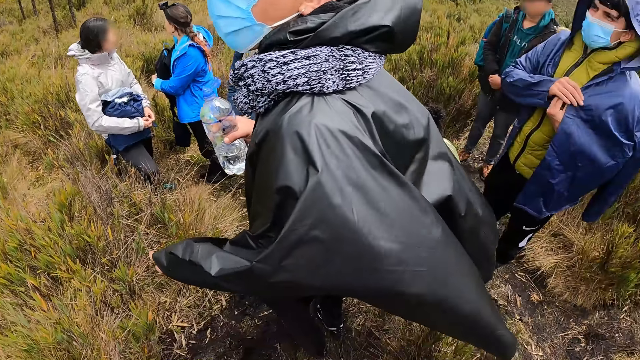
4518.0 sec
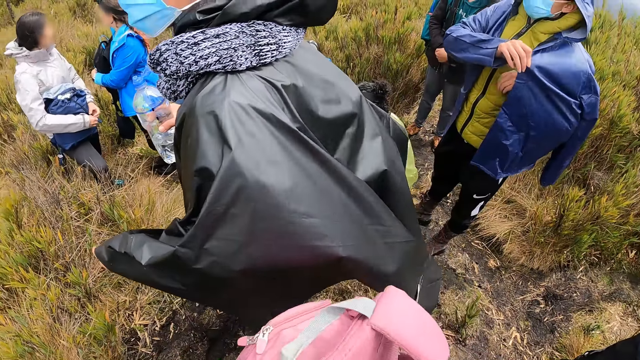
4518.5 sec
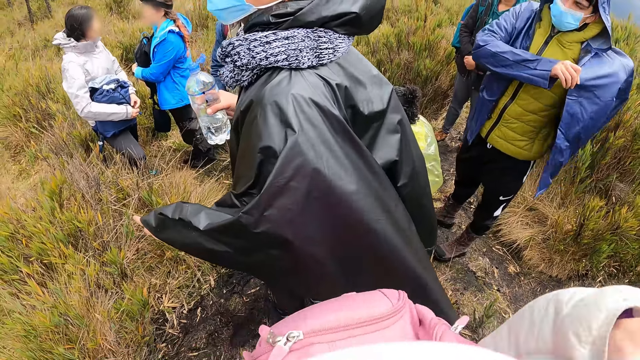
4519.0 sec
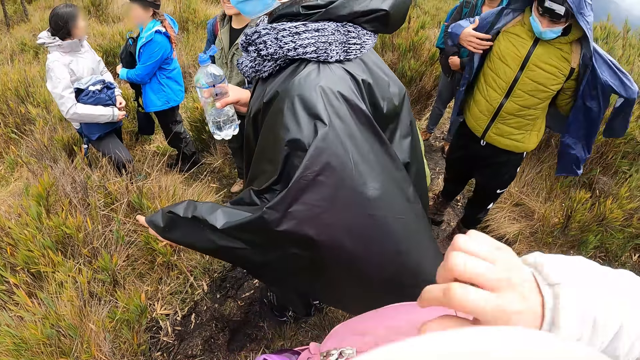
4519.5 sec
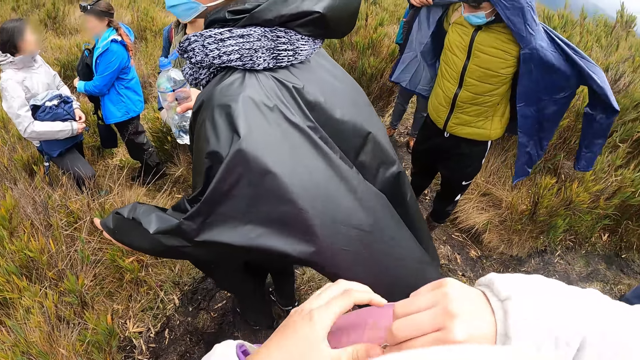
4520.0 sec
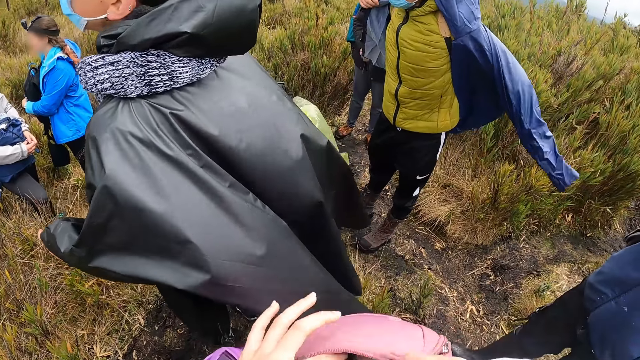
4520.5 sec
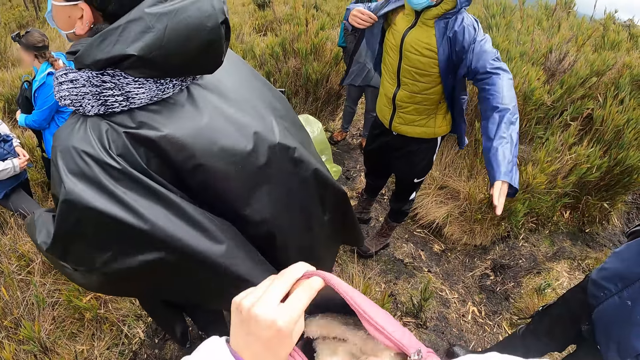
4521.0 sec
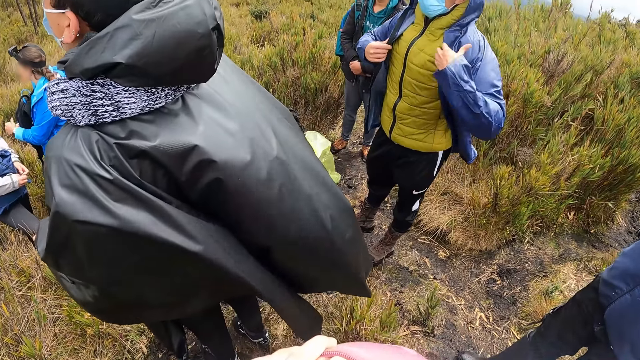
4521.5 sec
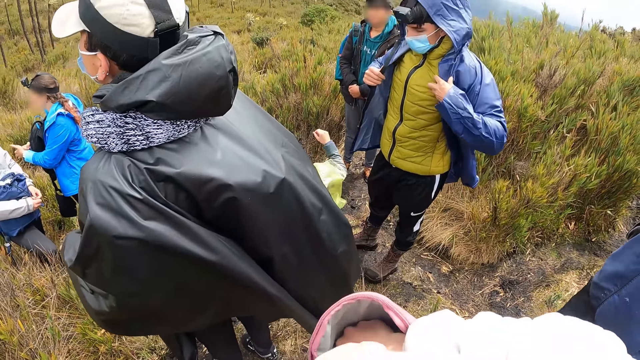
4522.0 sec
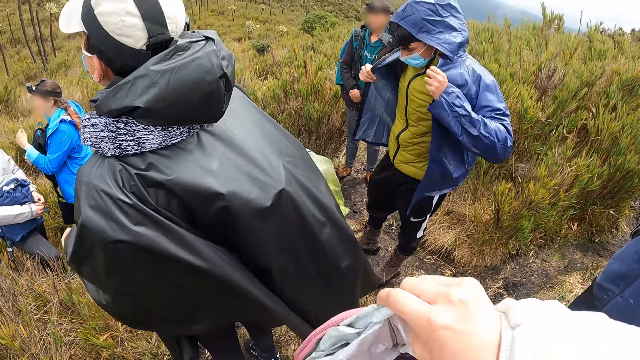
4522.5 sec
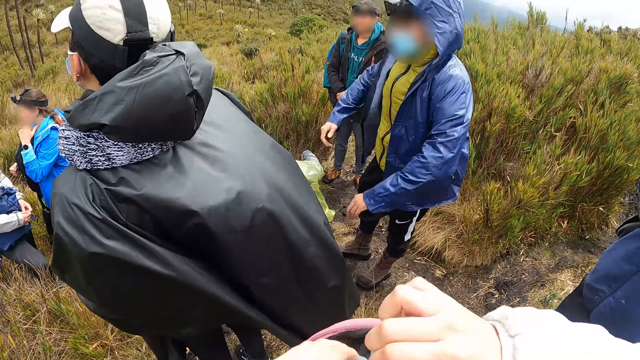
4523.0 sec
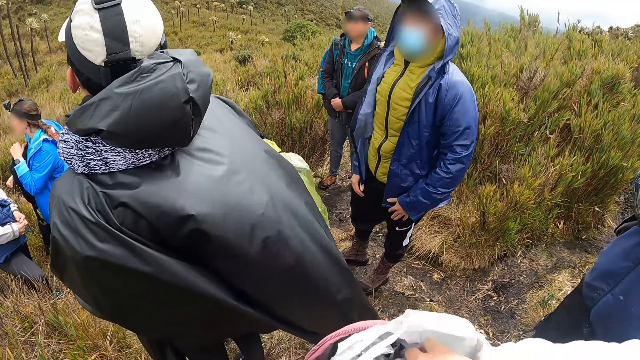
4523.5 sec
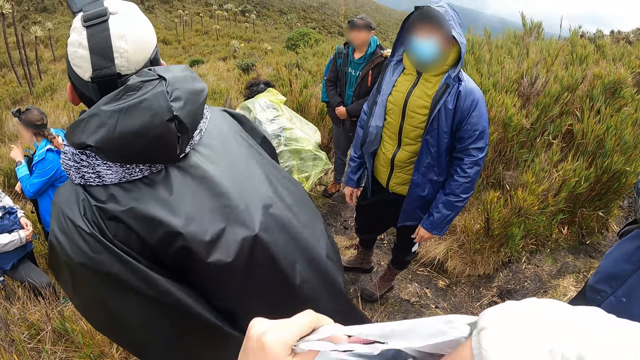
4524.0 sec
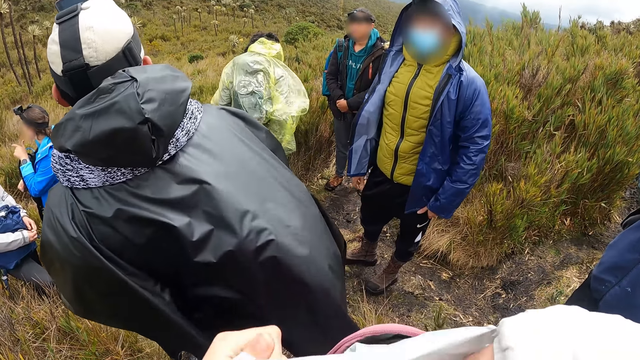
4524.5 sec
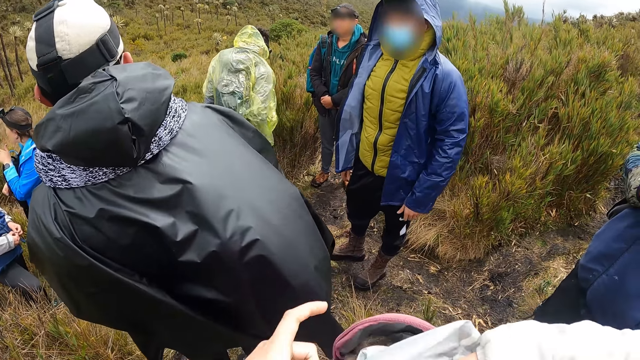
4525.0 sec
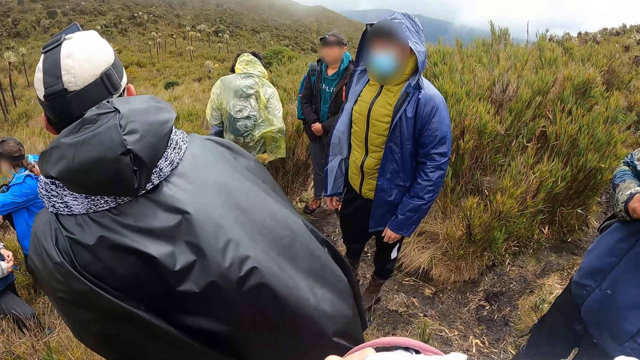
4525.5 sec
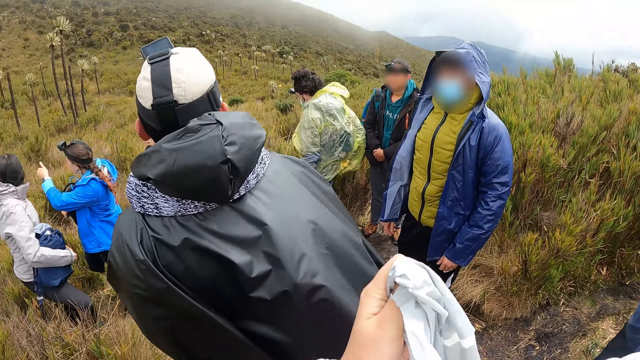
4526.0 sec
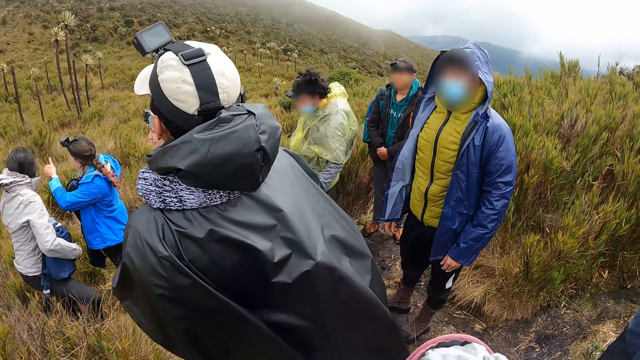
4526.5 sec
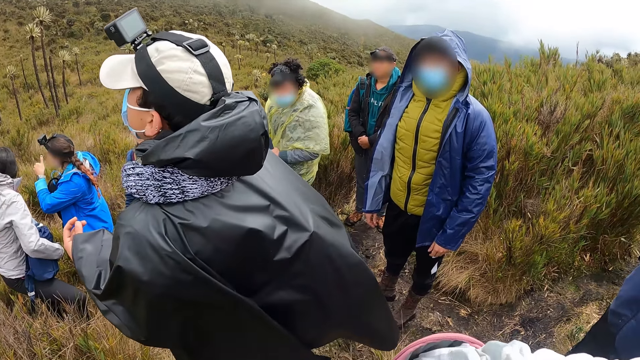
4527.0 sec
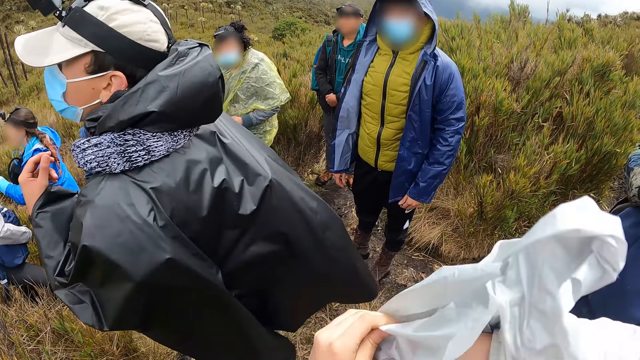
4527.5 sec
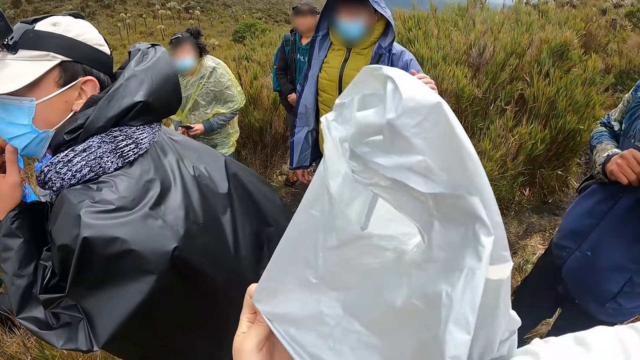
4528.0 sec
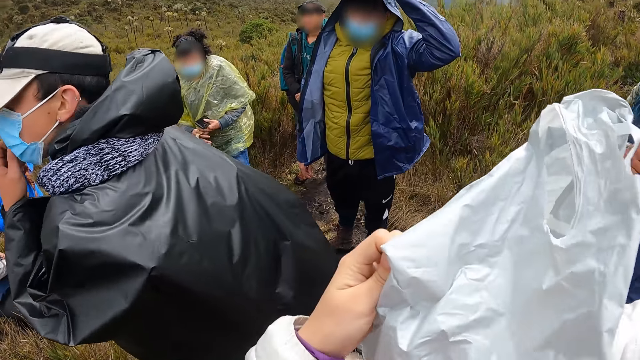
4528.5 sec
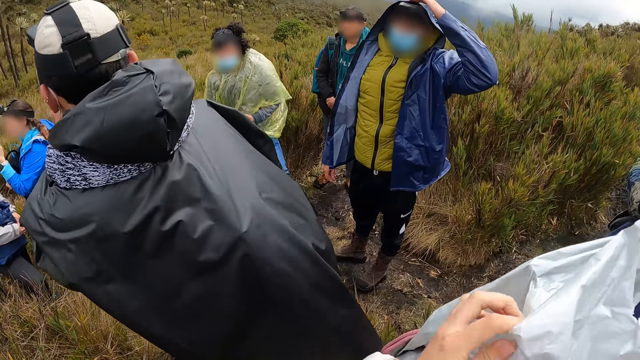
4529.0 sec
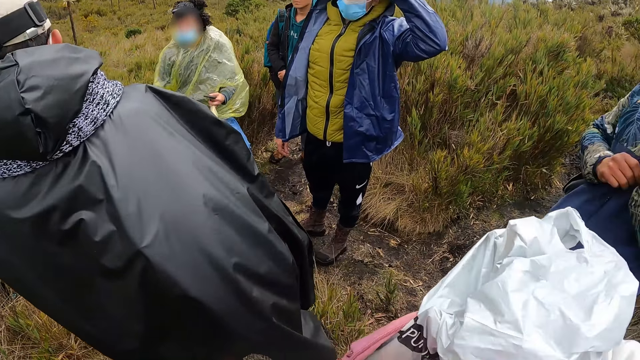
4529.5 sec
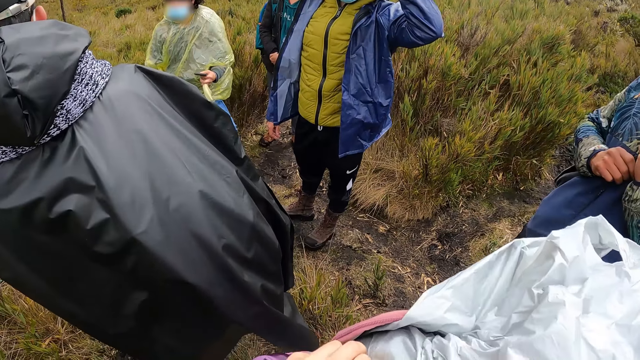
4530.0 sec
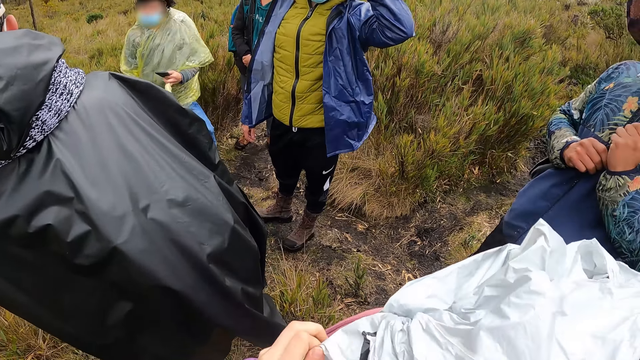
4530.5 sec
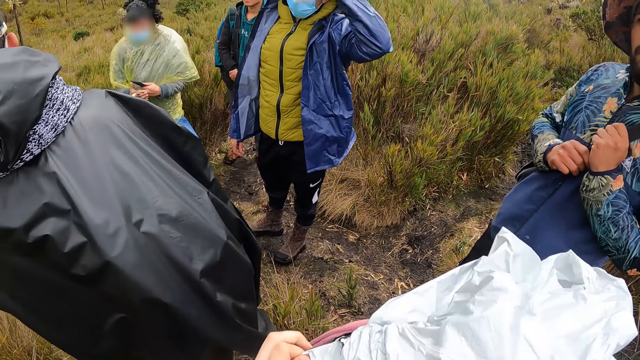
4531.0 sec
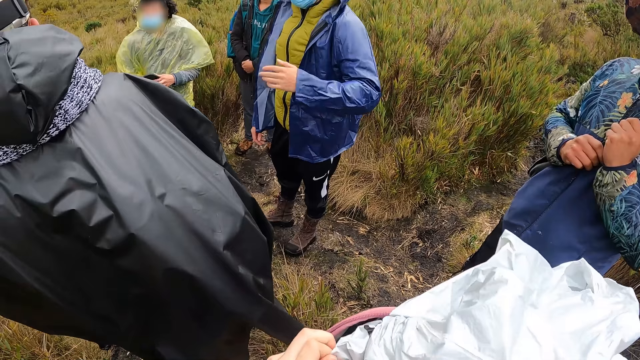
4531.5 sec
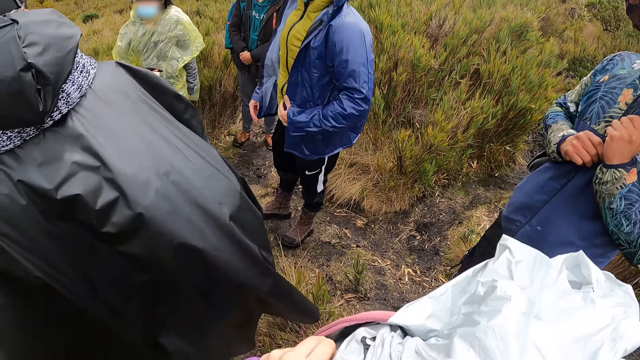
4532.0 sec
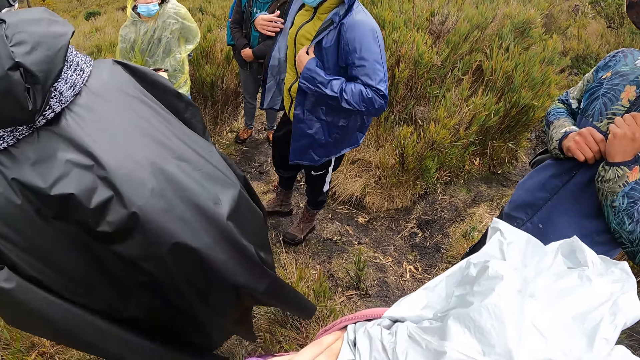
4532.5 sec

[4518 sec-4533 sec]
A man adjusts his jacket with his right hand. A woman interacts with another woman. The camera wearer opens his bag with his hands. A third woman stands up. The third woman dusts her clothes with her right hand. The camera wearer holds the bag with his hands. Another man touches his face with his left hand. The first man touches his head with his left hand. The third woman passes the bag from her left hand to her right hand.

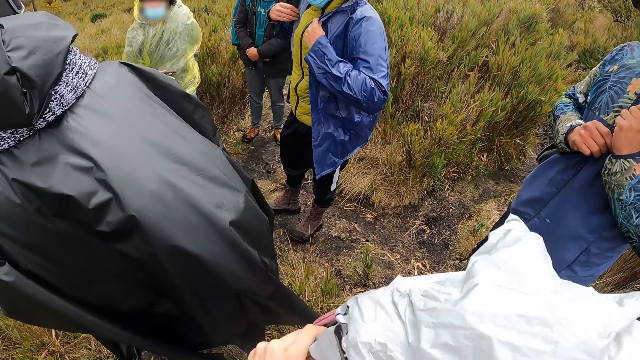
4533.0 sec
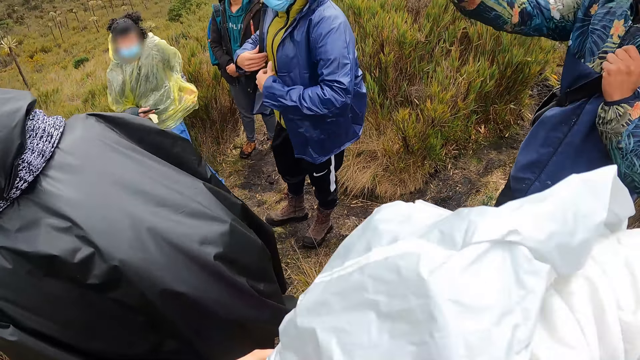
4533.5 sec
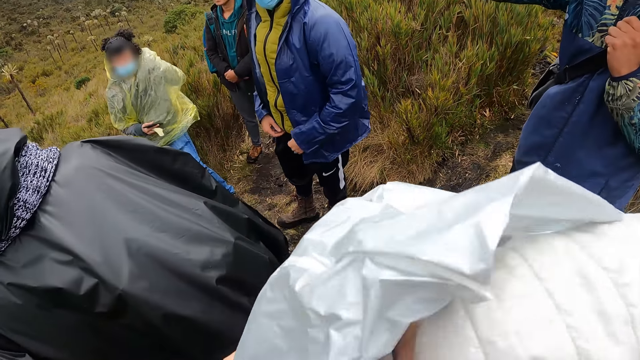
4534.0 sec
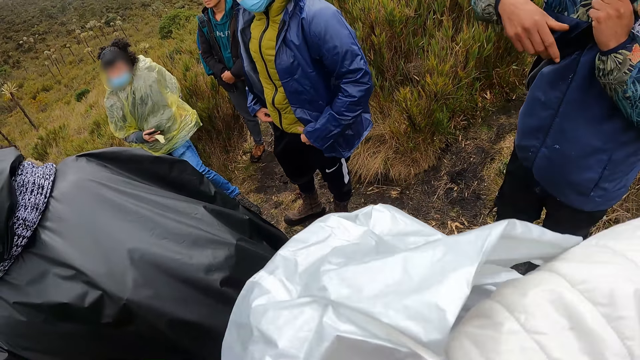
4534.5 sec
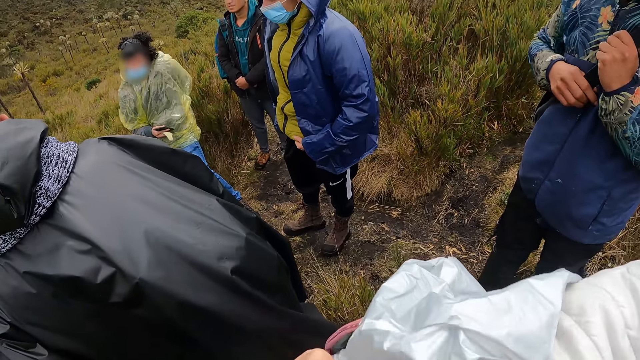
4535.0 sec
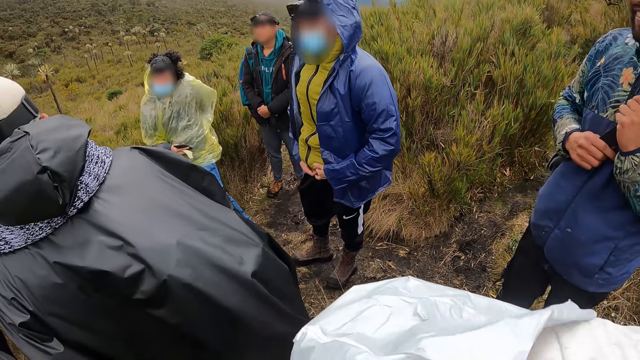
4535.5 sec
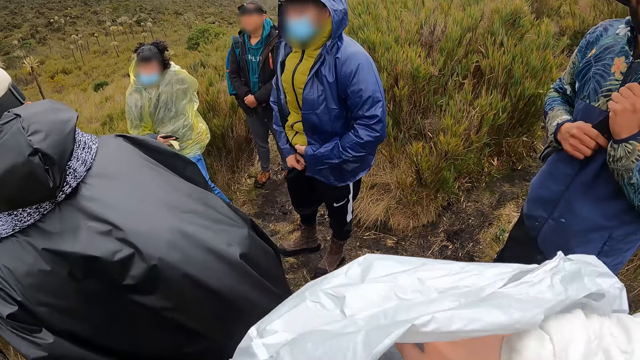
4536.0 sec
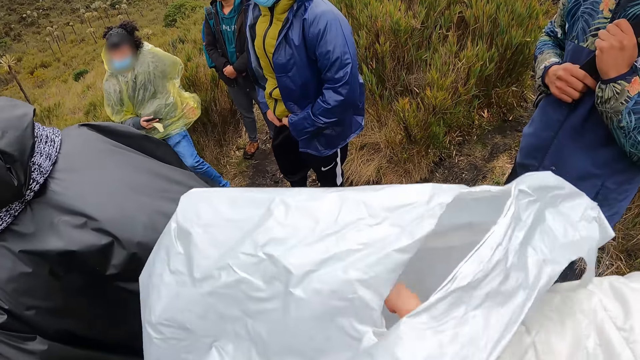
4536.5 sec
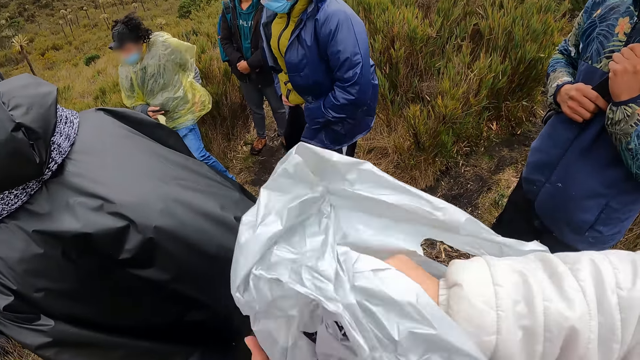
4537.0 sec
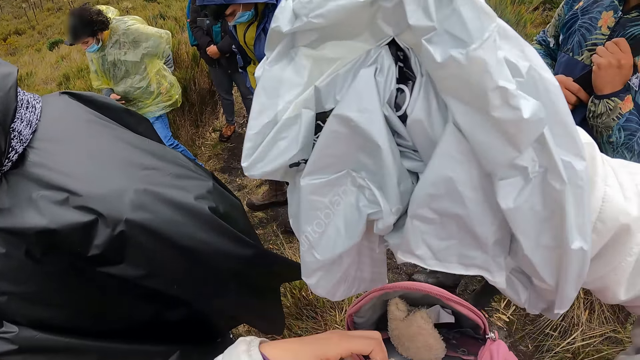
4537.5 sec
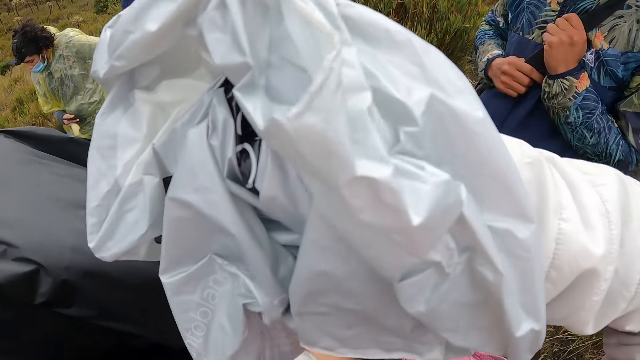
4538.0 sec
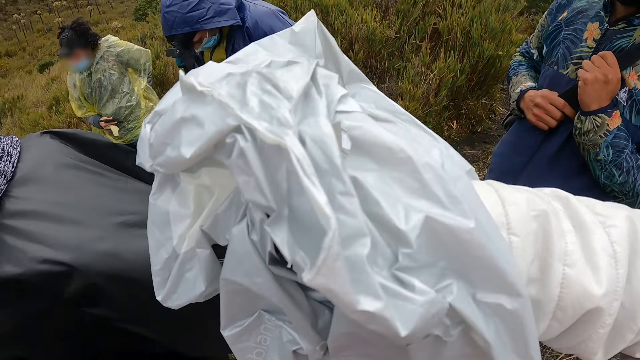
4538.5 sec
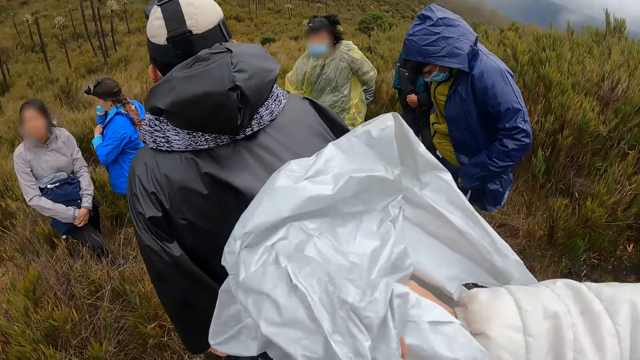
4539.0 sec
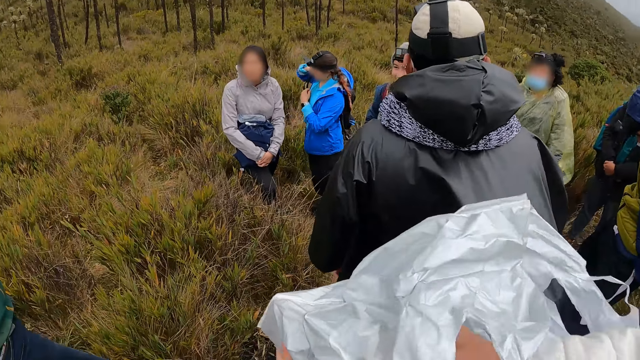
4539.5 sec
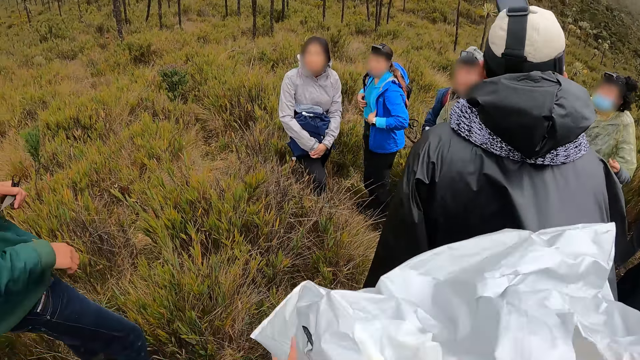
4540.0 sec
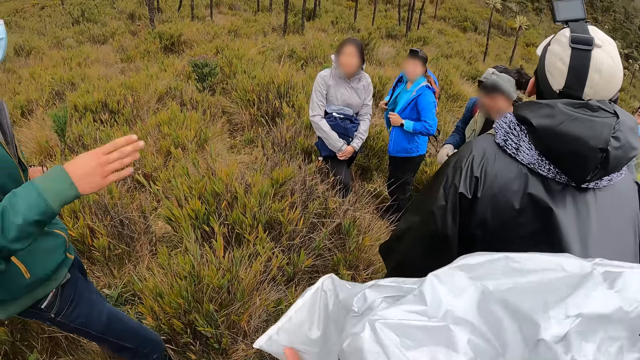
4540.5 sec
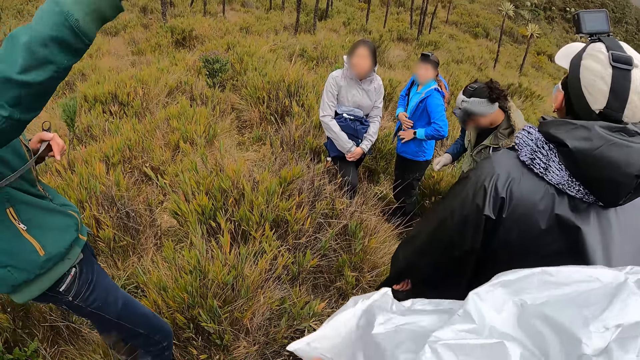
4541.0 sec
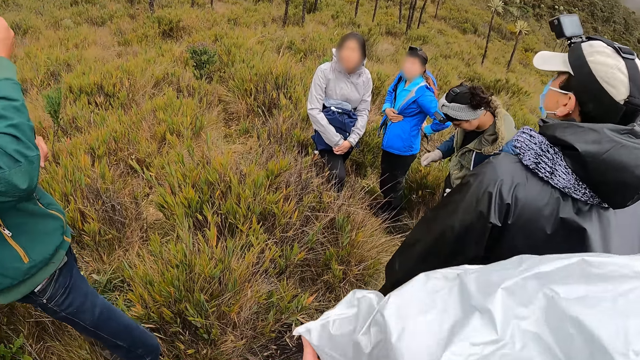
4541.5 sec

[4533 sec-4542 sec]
A man adjusts his jacket with his hands. He touches his clothes with his hands. The camera wearer holds the bag with his right hand. A woman wears her bag on her back with her hands. Another man holds his bag strap with his left hand. The woman wears the jacket with her hands. The other man interacts with the camera wearer and the group of people.
